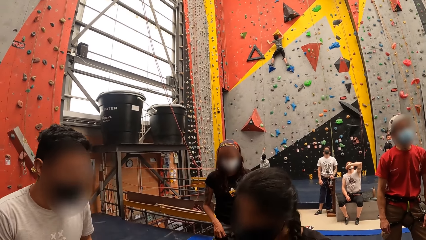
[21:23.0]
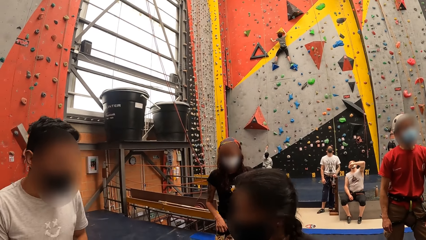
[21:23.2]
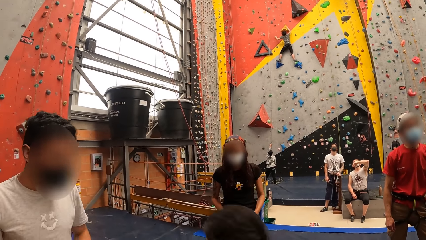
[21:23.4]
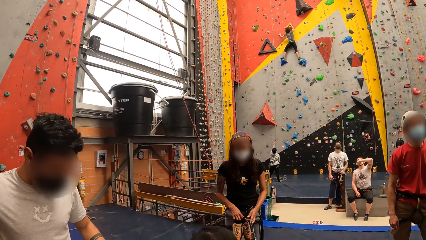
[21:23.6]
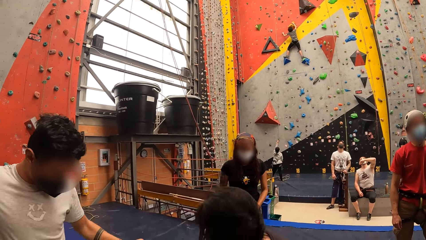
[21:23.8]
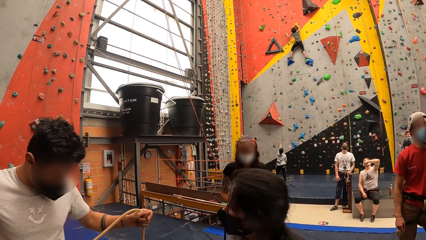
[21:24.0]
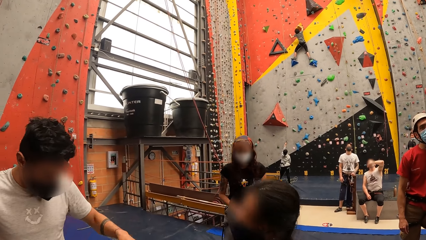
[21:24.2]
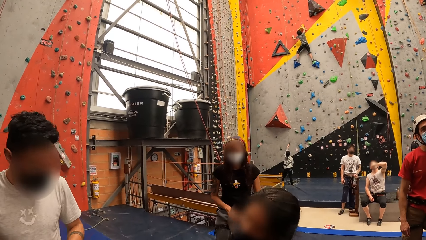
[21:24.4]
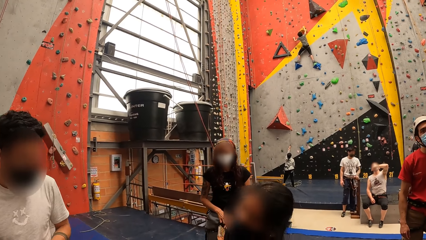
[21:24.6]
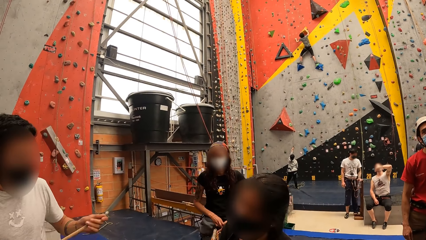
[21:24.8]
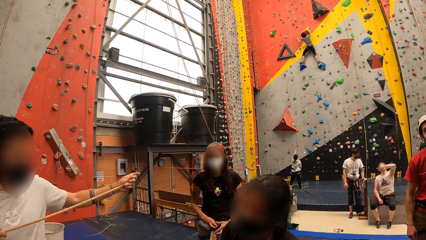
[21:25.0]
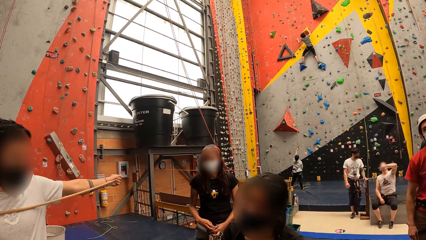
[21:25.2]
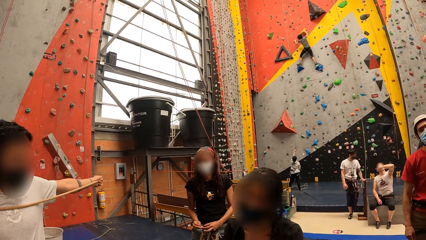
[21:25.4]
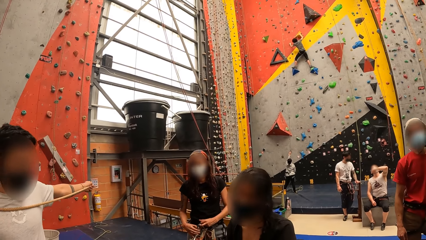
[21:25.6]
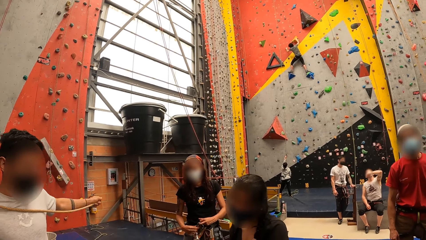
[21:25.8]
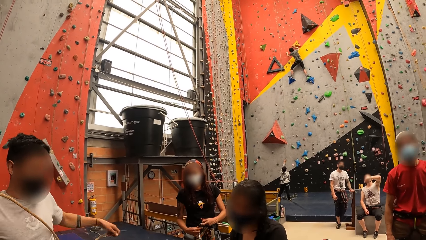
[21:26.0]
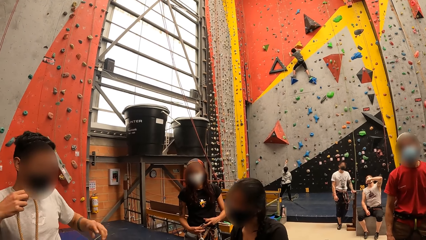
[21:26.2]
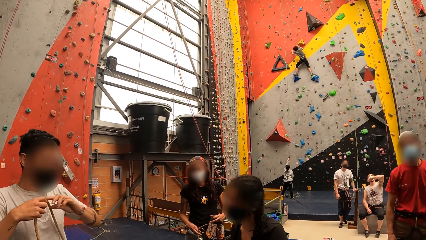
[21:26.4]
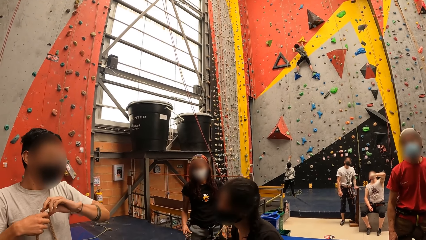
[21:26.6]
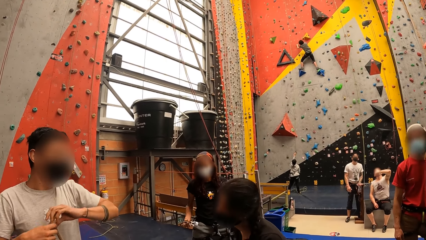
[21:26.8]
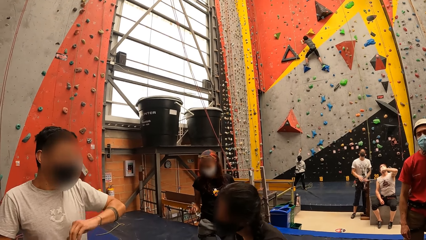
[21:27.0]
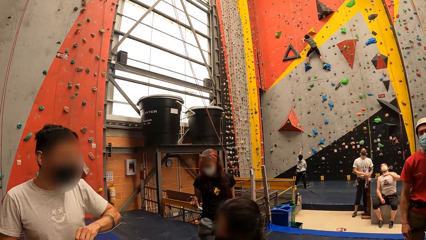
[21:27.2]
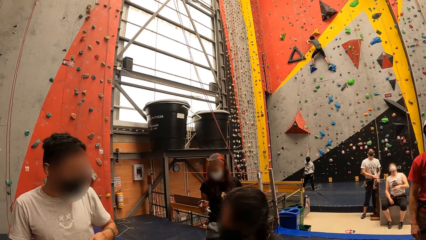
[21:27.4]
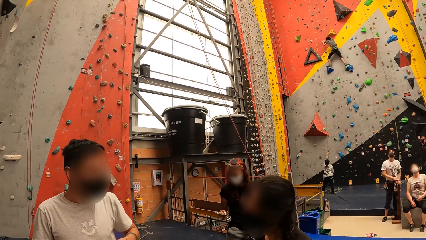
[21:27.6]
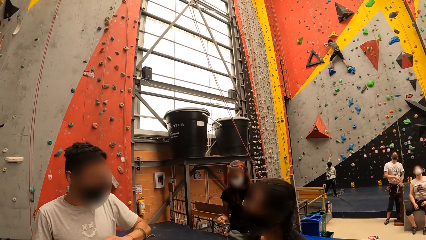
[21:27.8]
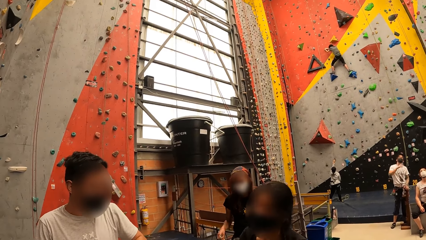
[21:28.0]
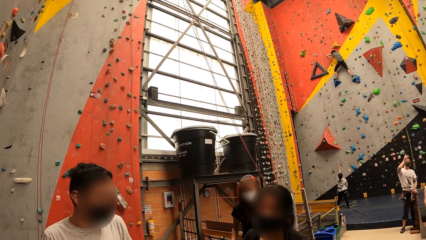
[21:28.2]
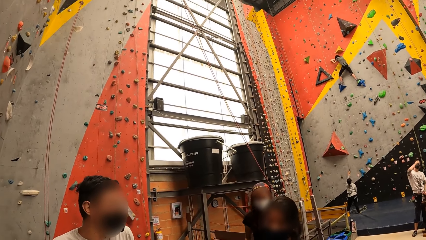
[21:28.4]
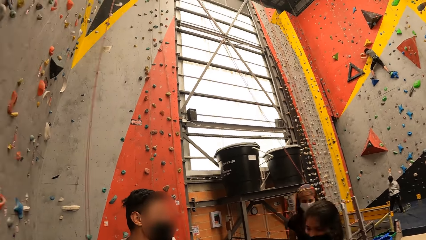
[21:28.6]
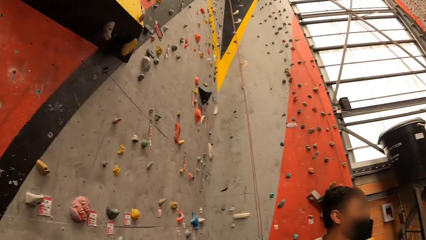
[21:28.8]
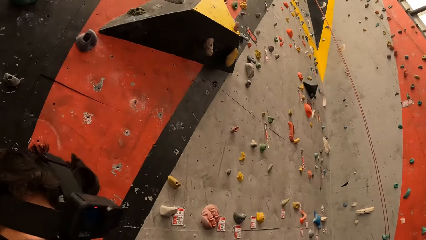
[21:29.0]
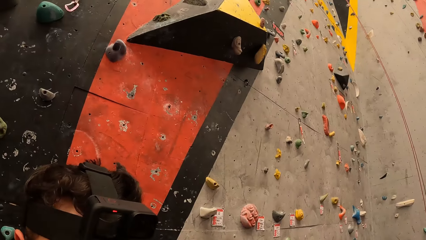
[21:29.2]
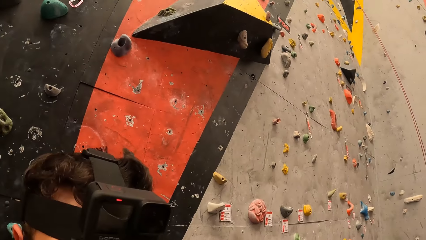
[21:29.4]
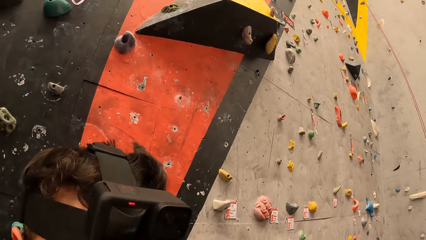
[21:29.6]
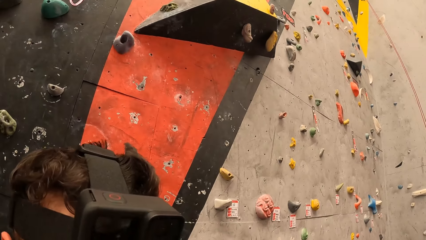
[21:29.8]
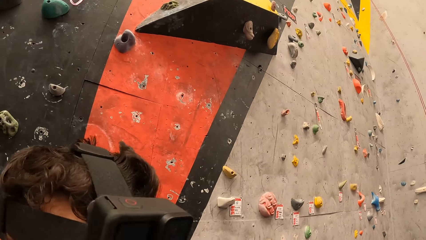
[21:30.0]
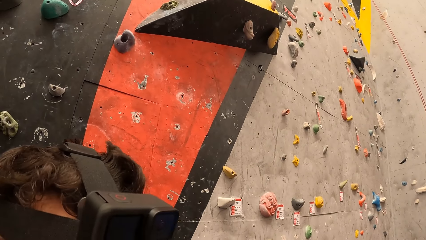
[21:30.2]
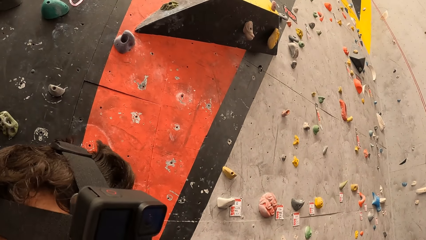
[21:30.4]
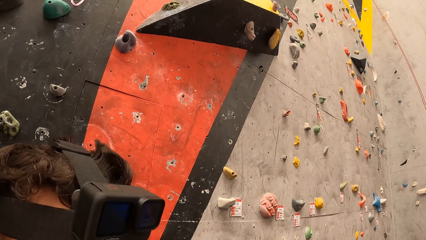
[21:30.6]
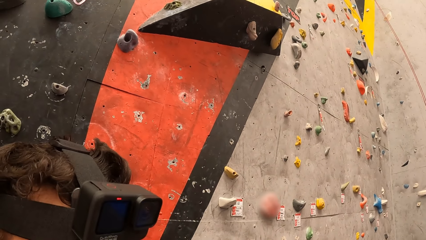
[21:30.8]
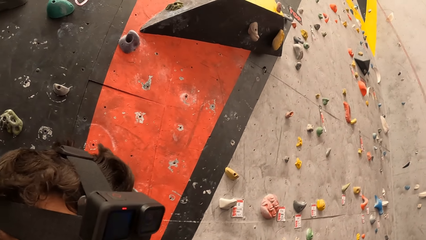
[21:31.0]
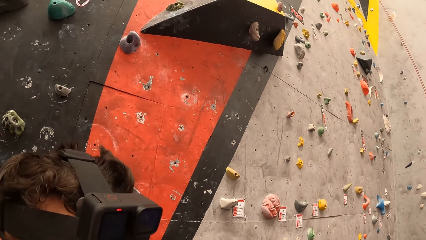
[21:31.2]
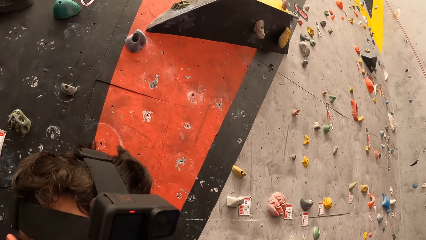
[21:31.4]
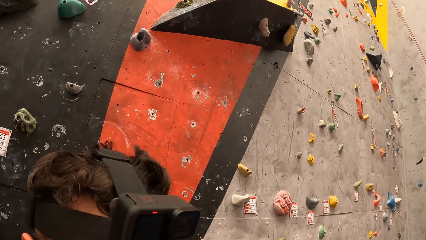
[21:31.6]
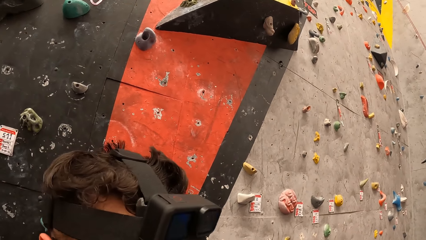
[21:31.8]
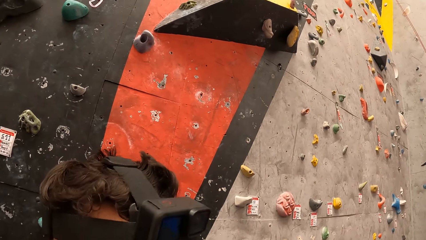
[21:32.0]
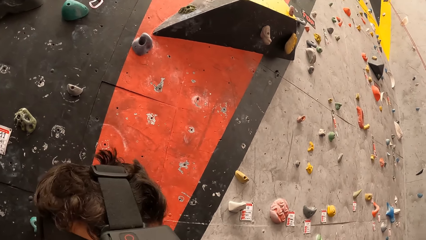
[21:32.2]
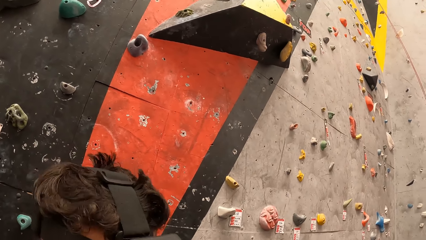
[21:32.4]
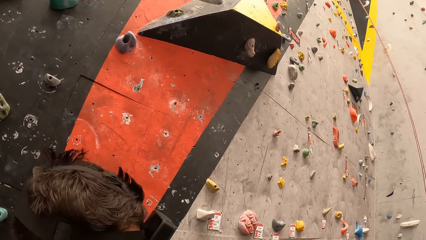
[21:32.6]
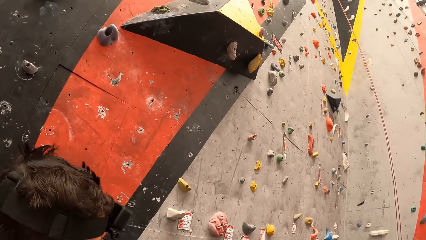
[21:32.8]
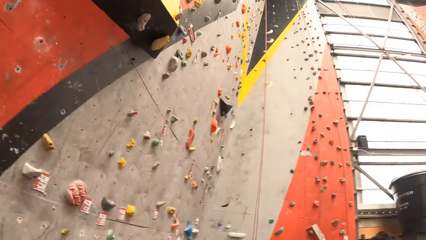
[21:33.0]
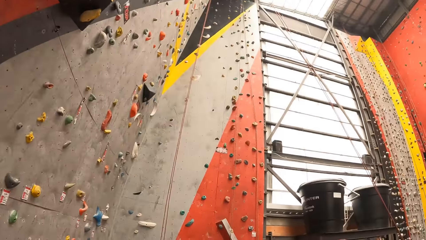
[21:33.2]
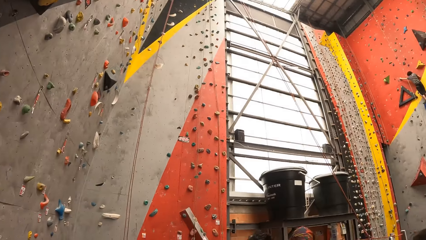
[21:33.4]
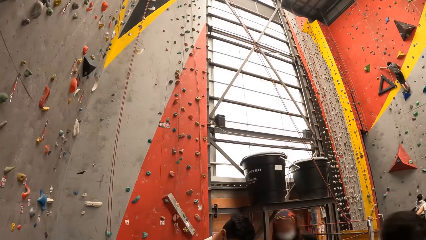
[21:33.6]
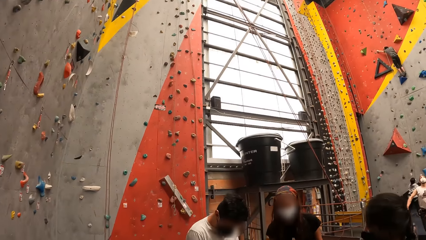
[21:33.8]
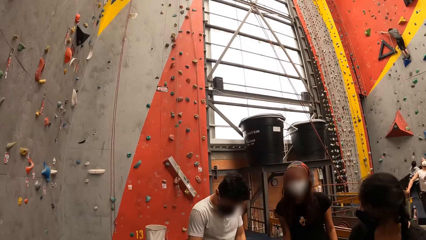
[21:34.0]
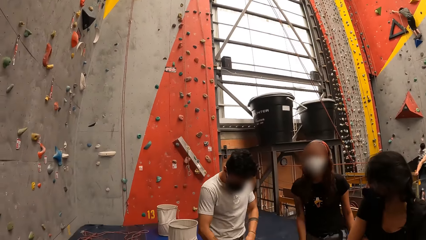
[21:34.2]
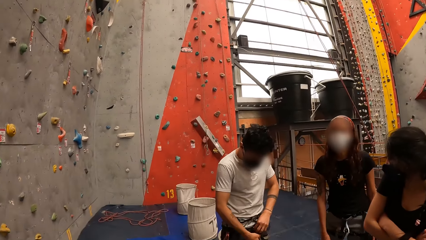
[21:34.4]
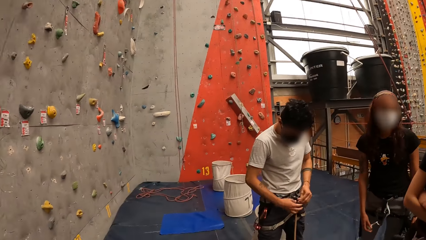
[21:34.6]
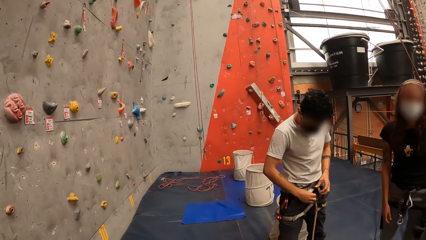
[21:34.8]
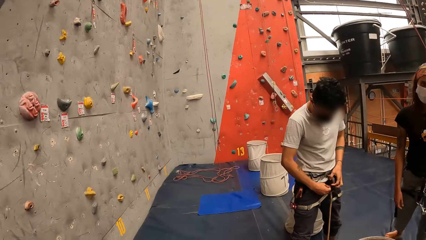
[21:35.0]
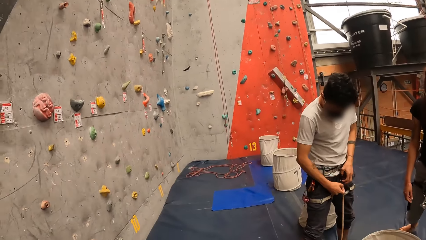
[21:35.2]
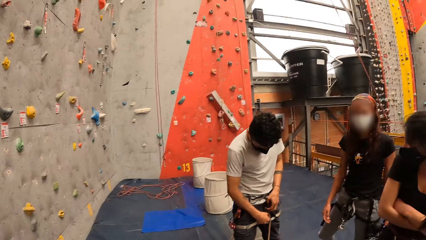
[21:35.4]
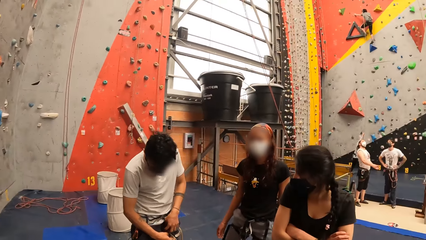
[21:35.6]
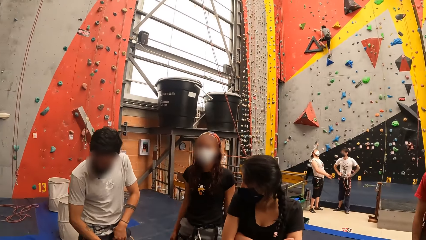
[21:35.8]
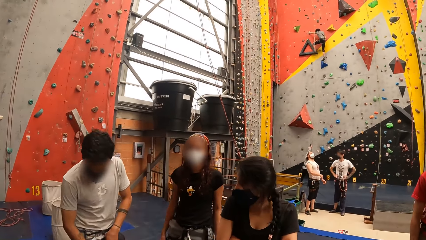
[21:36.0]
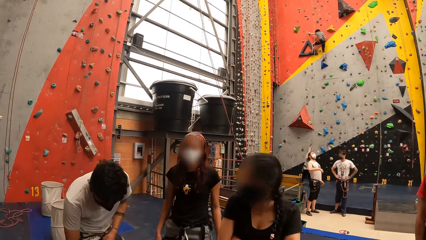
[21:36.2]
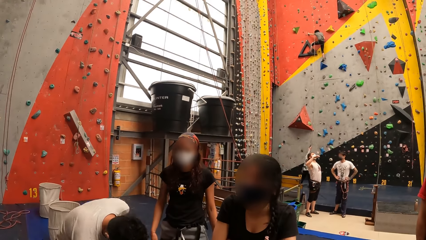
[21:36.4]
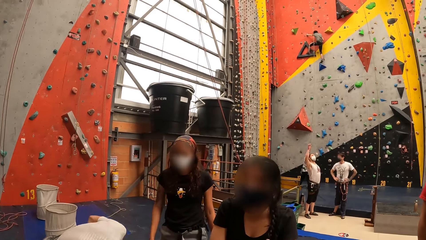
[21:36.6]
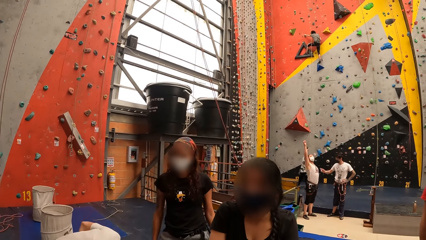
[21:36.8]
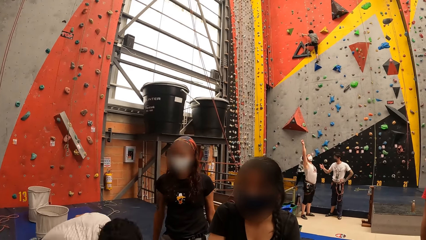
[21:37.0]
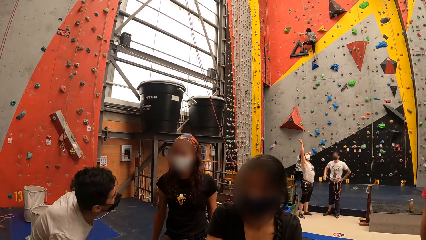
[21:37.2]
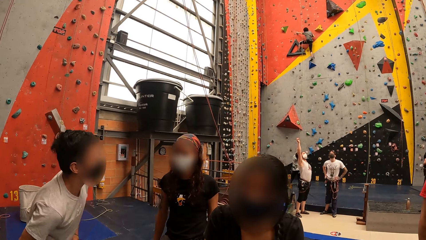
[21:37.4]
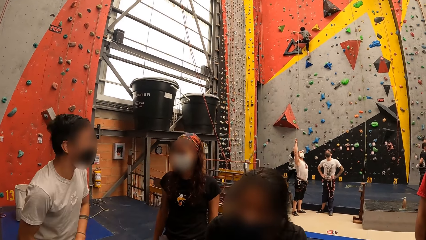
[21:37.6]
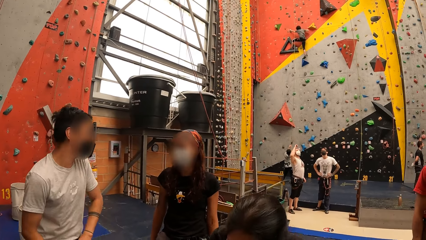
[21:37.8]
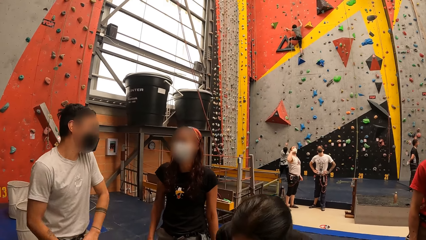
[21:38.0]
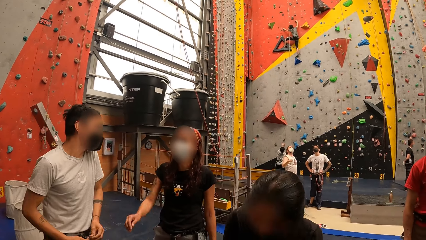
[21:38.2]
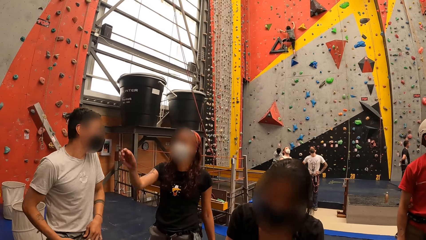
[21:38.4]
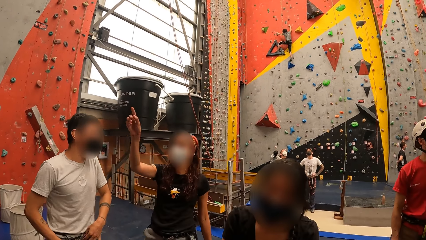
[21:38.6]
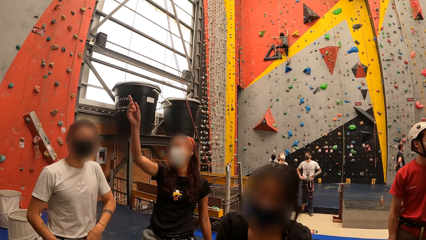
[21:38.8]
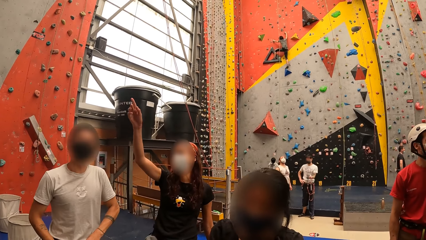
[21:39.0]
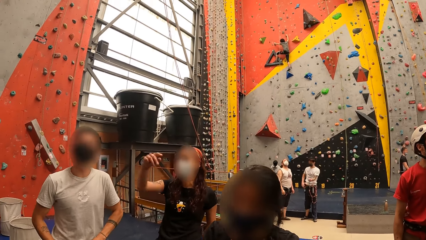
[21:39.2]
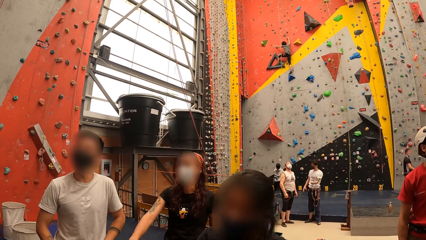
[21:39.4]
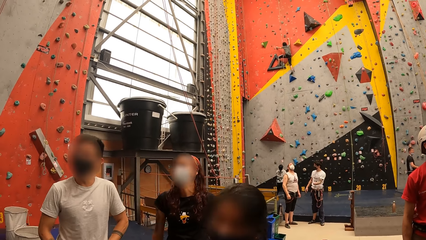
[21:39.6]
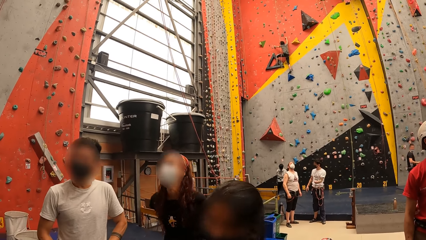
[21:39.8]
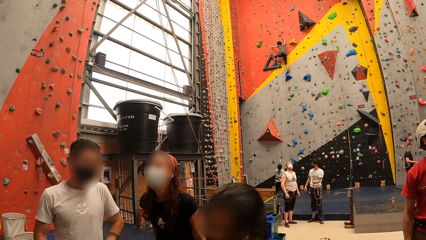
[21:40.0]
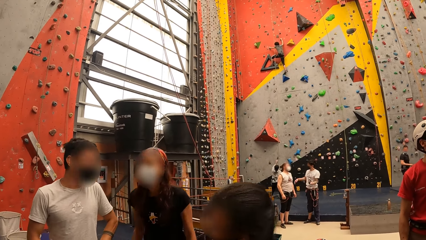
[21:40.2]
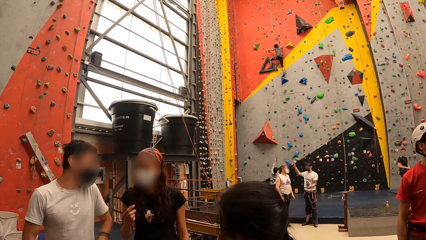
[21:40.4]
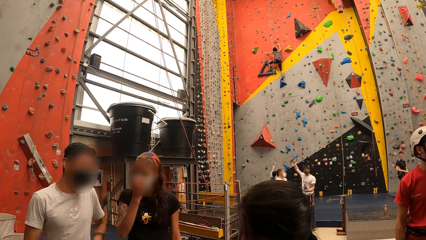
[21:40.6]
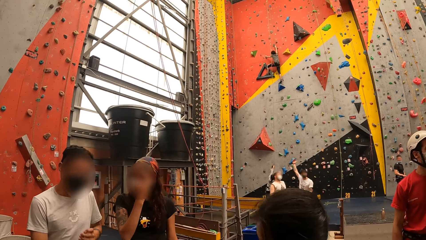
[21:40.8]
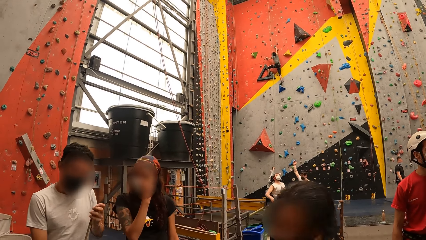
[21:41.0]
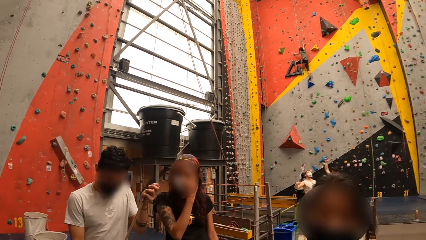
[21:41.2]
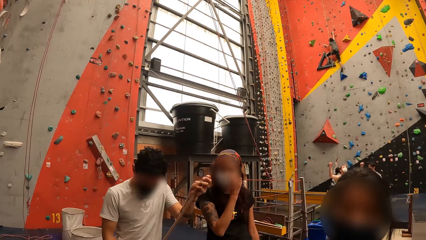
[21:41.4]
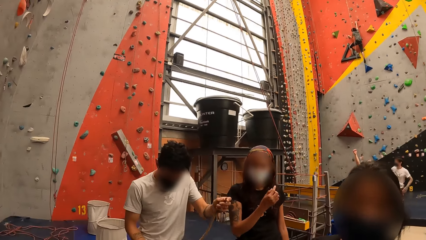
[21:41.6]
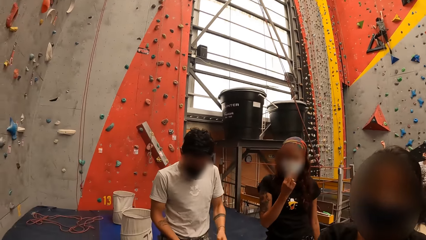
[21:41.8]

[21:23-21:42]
A man holds a rope. Another man stares at a camera. The first man ties the rope on the waist.
